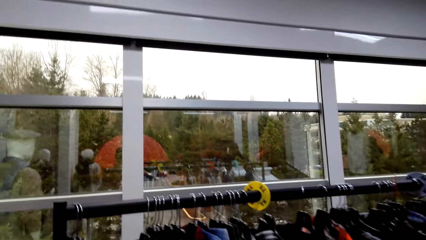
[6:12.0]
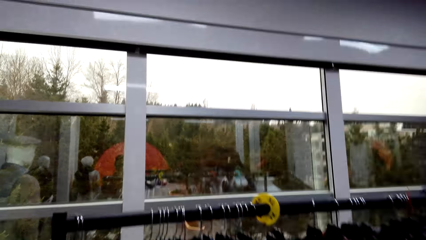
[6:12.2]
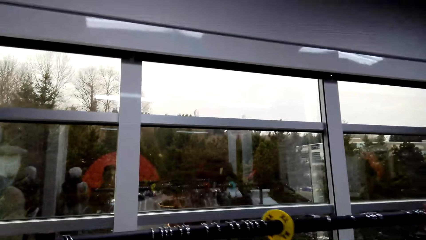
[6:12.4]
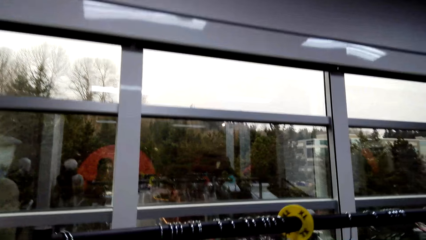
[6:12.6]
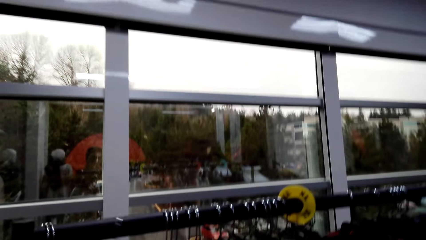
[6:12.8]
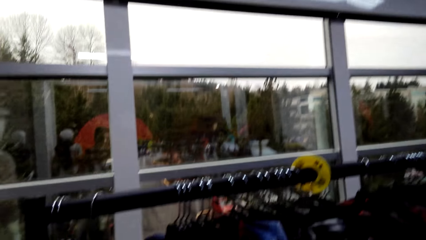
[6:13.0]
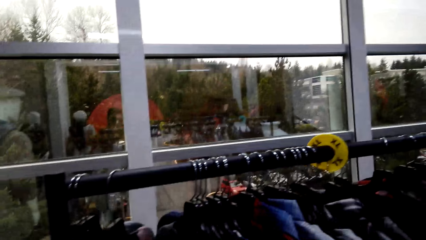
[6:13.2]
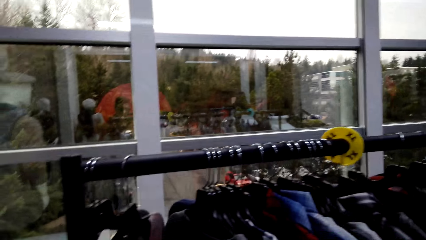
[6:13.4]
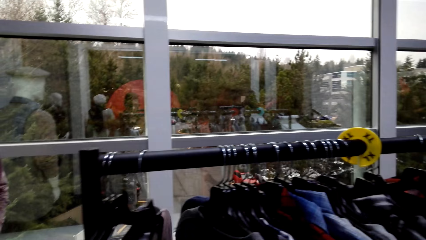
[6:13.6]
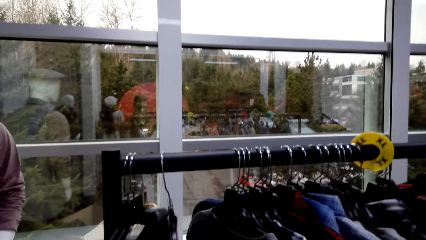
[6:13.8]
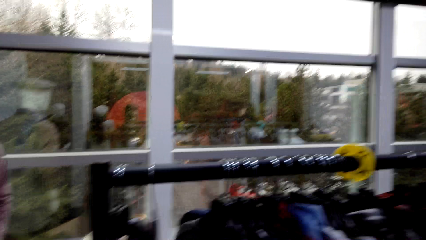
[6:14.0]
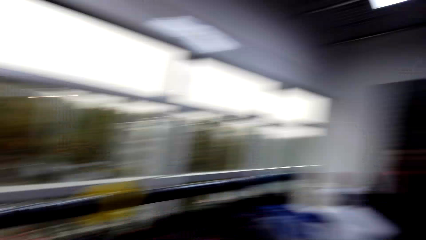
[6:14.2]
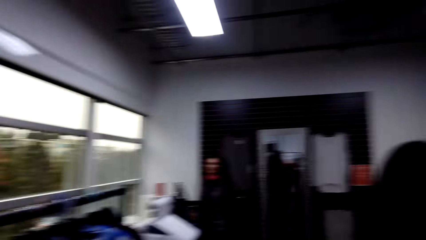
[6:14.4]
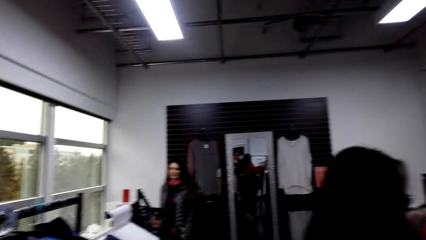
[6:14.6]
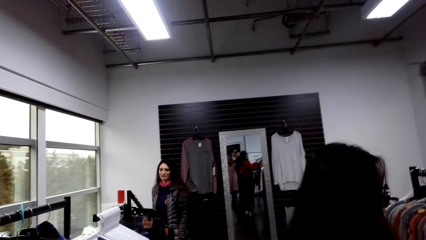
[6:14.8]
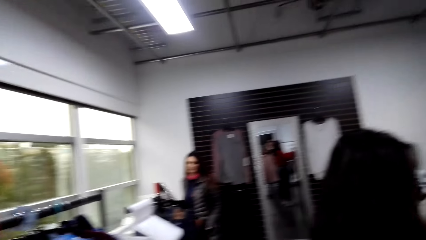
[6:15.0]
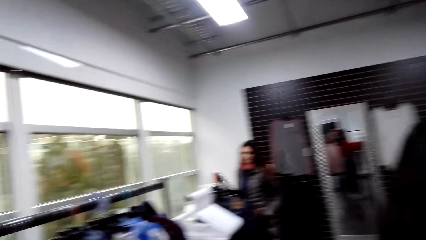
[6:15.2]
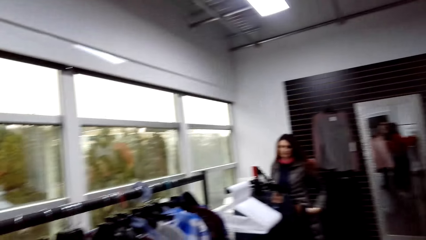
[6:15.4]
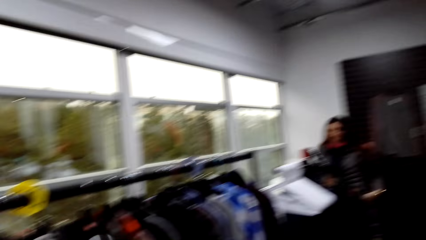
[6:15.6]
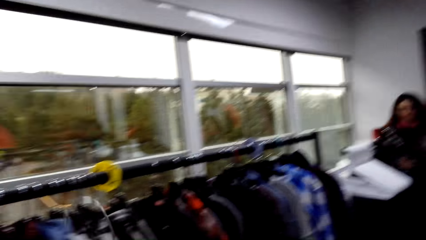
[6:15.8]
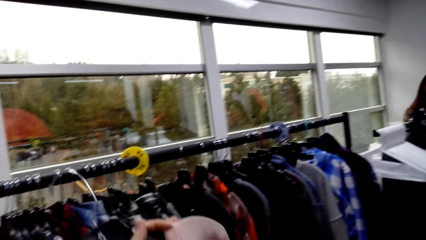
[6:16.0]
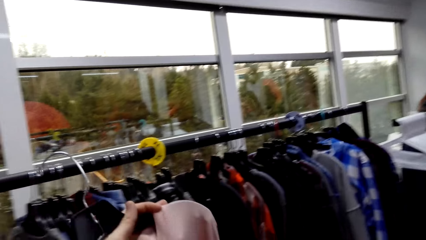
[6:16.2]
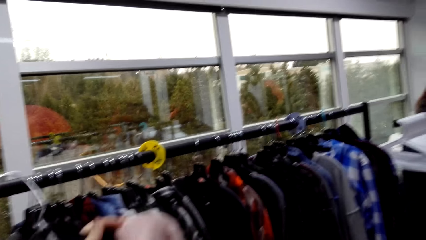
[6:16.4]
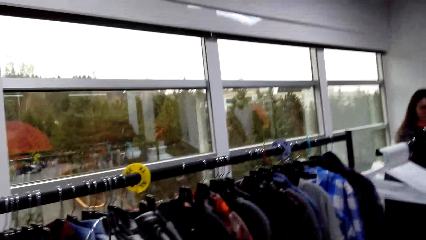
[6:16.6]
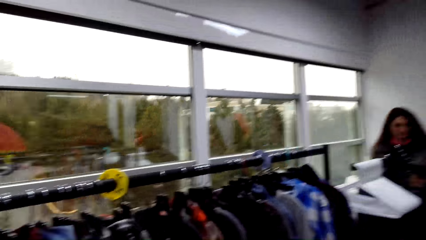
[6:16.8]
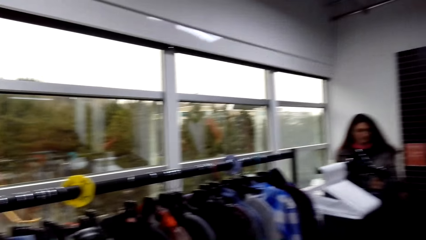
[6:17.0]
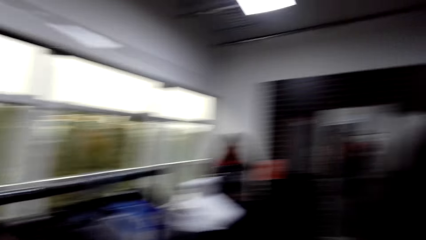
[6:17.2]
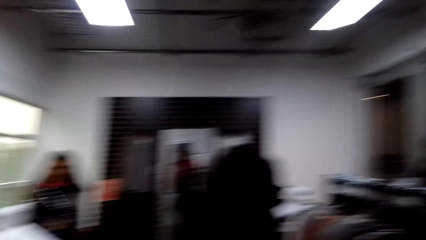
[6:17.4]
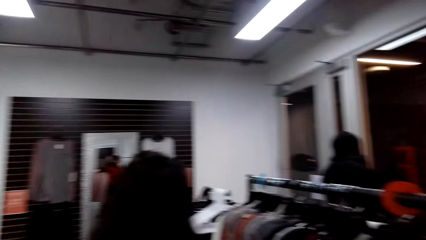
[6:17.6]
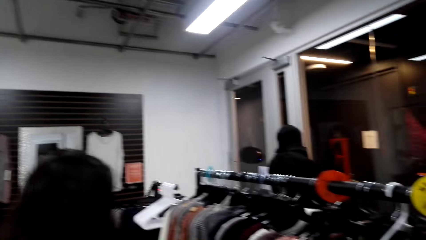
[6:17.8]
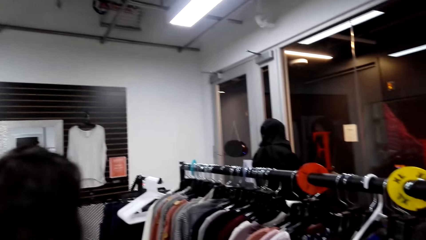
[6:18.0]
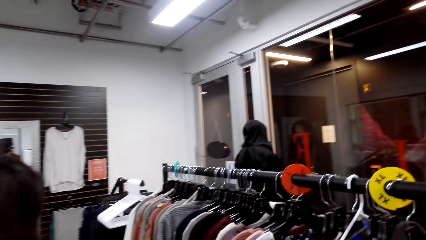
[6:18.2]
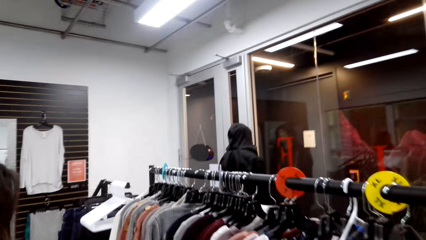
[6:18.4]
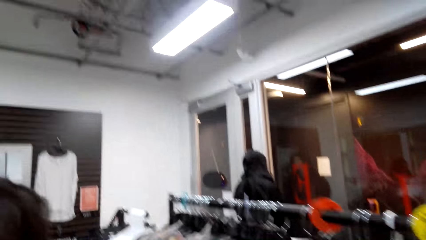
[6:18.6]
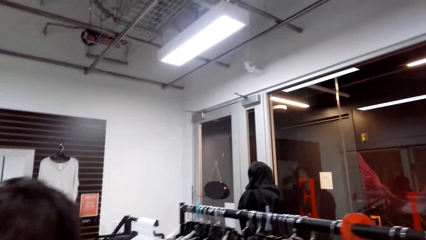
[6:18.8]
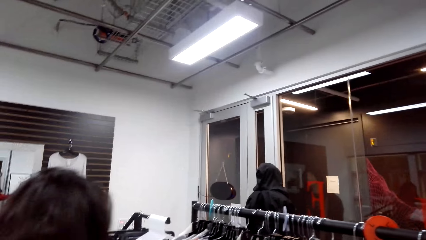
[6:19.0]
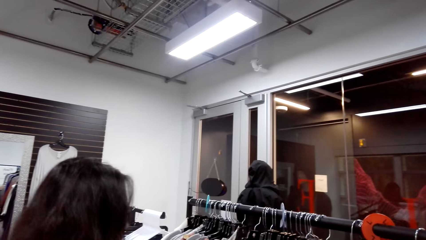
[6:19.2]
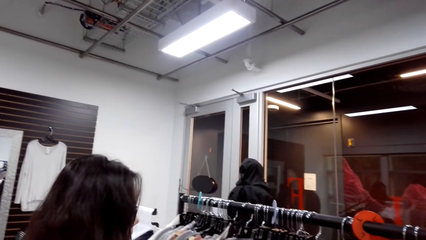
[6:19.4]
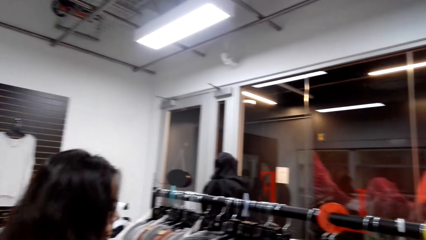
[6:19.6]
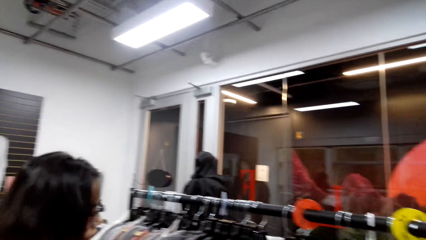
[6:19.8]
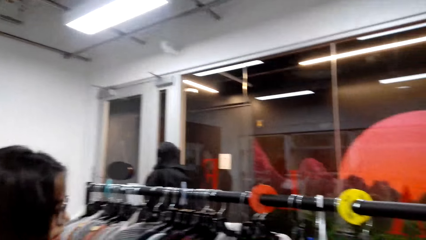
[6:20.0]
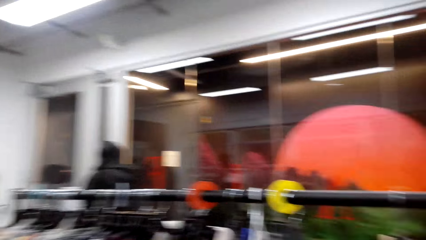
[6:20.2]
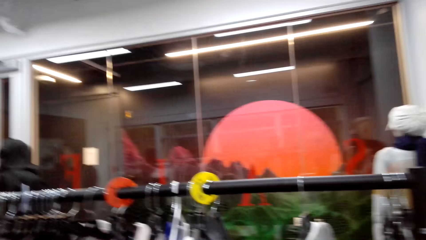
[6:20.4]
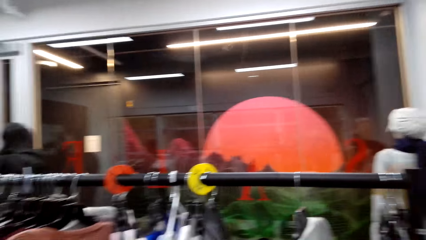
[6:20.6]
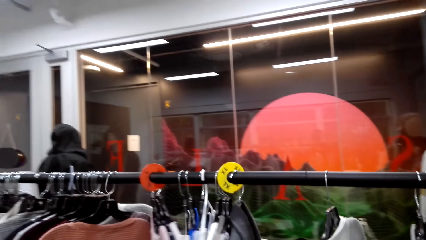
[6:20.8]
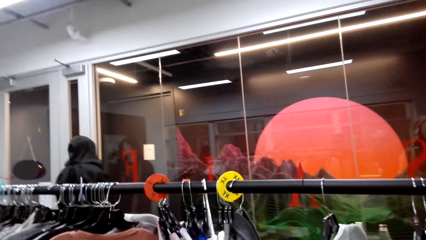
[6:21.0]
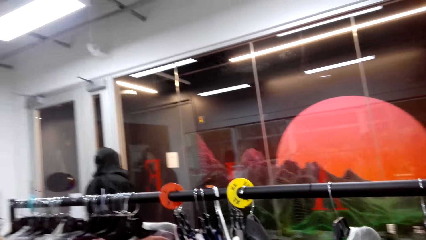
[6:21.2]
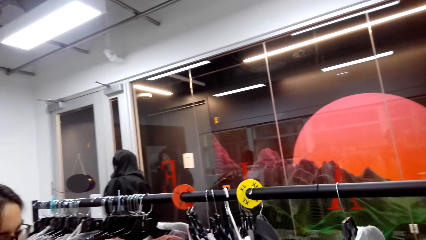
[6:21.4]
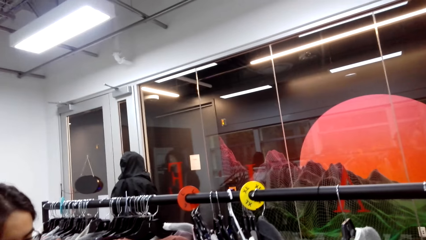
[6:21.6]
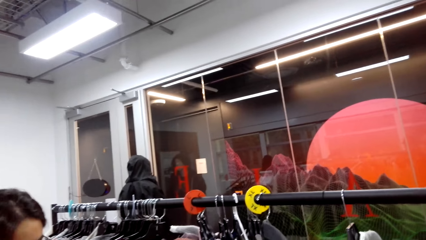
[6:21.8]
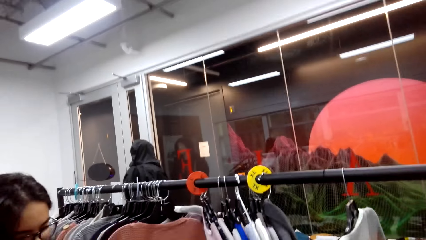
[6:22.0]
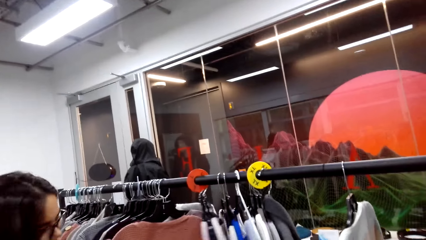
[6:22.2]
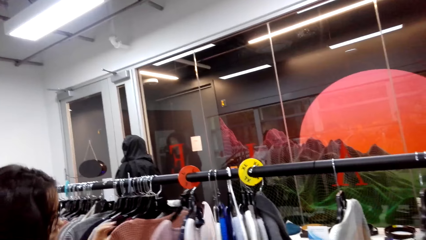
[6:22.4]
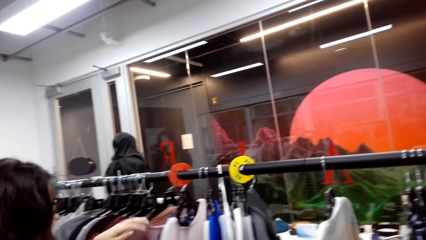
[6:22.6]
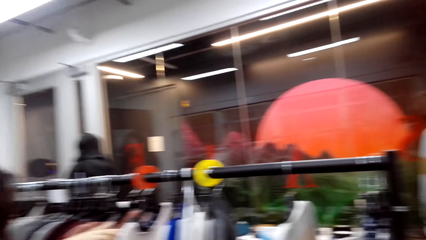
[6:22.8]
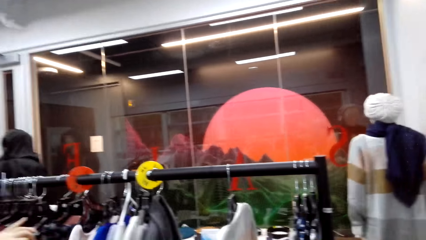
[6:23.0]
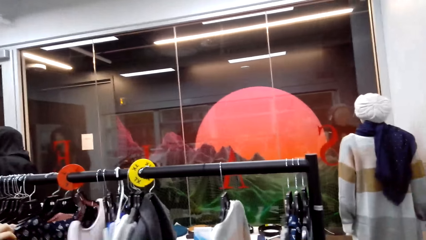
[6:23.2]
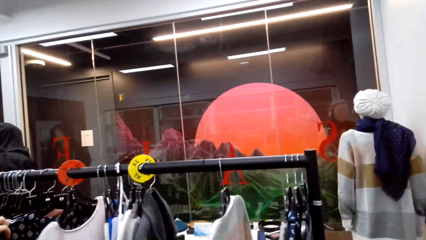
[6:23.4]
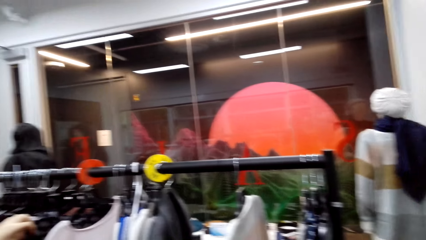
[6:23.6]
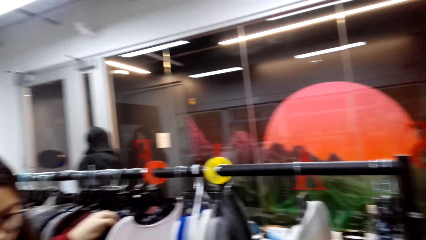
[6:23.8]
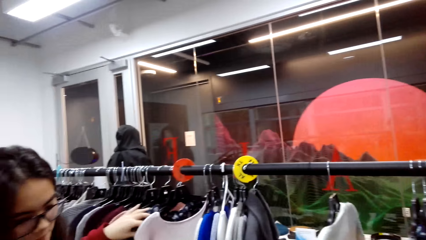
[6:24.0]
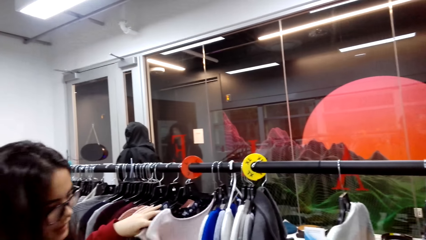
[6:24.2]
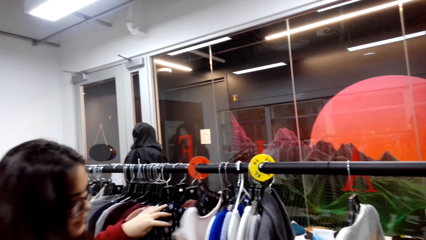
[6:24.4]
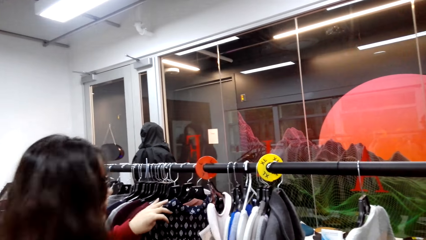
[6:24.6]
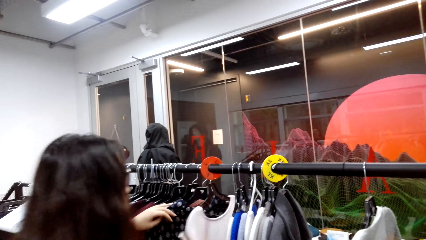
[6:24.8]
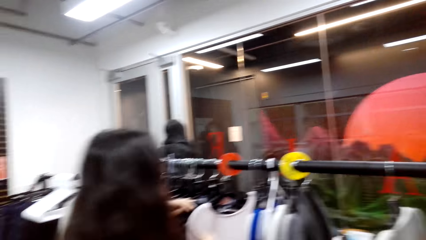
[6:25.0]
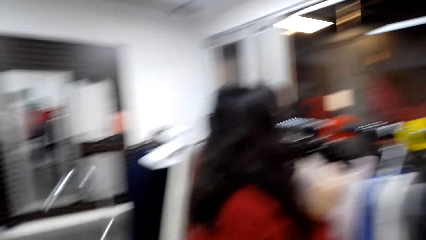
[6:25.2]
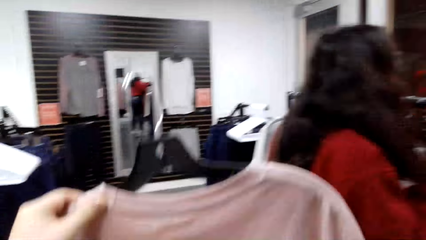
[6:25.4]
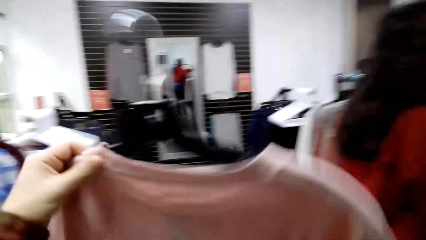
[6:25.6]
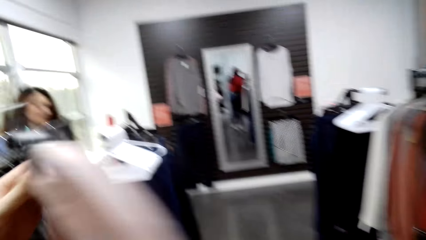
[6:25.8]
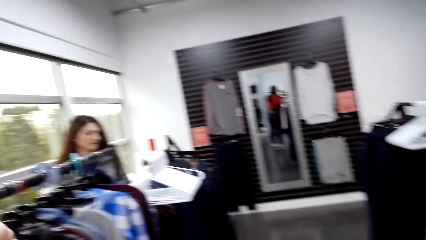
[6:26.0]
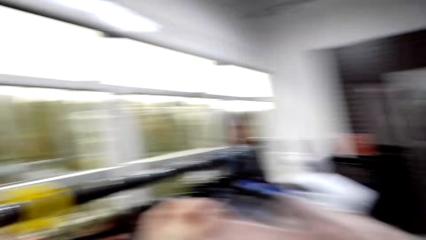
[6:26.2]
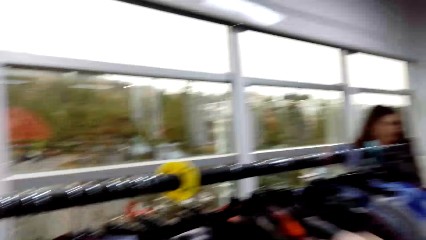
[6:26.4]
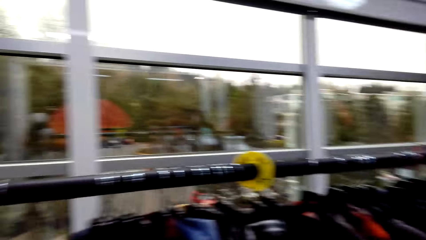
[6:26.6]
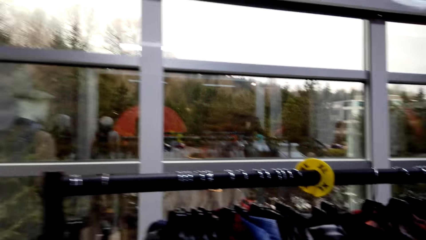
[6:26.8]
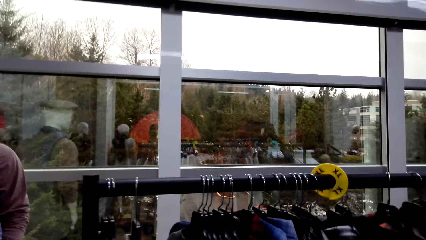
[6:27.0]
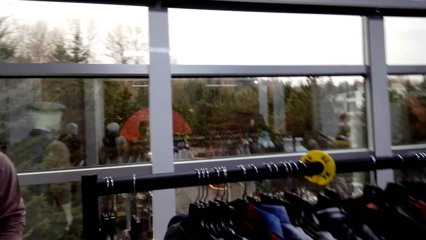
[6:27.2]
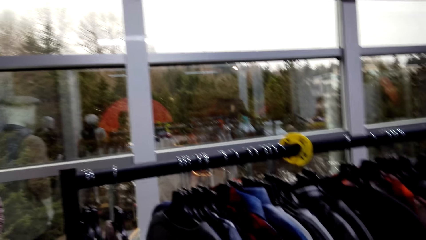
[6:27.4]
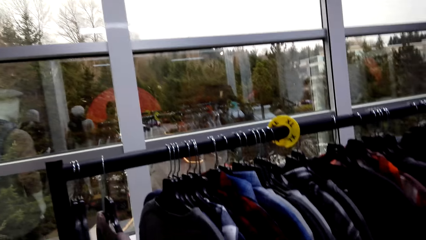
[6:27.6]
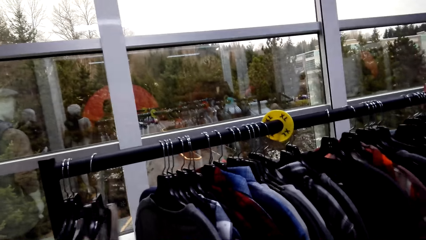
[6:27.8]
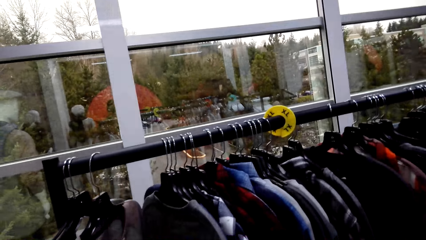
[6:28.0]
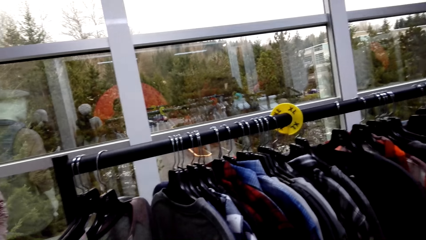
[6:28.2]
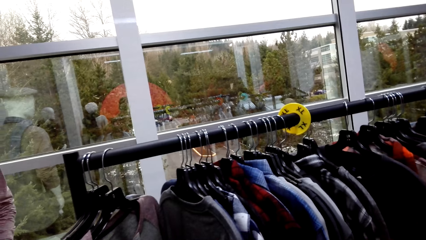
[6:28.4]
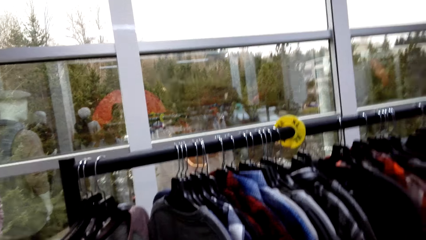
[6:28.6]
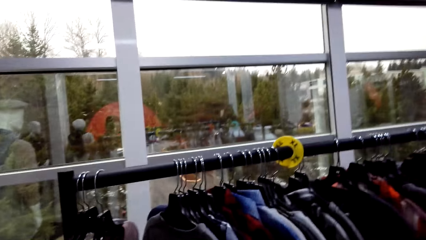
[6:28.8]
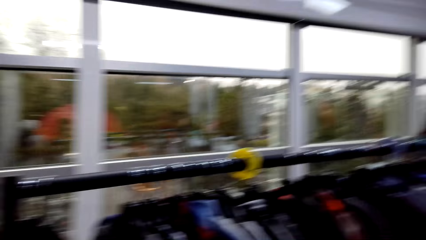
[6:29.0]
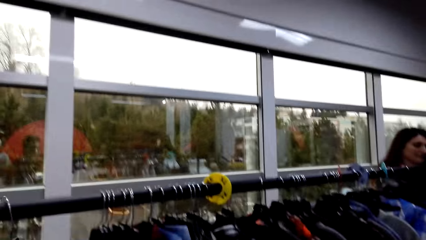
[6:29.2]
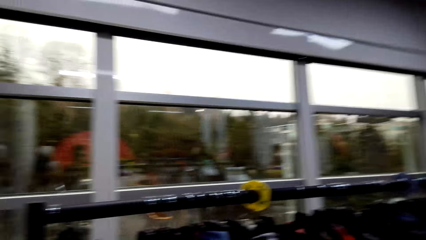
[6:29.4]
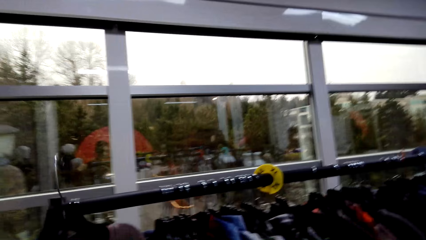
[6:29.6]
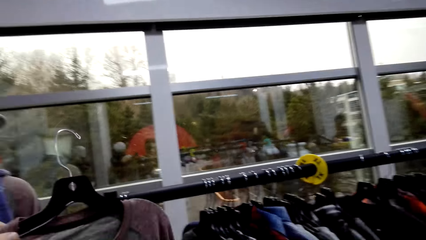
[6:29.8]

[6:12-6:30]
The camera wearer returns the cloth at the hanger. They take a cloth with a hanger and talk.
